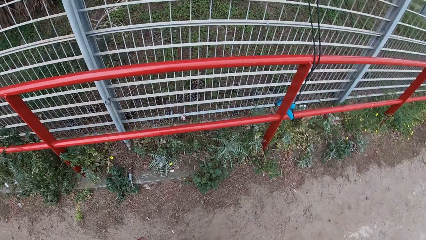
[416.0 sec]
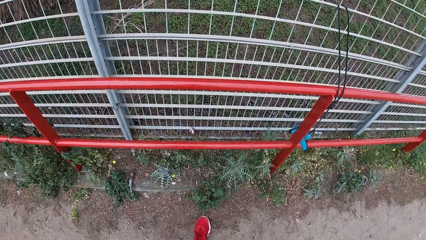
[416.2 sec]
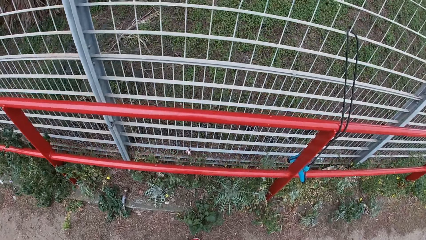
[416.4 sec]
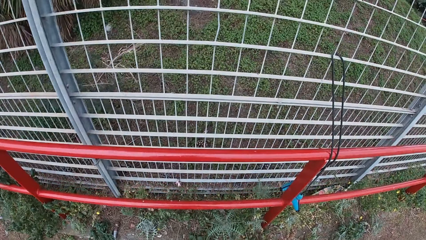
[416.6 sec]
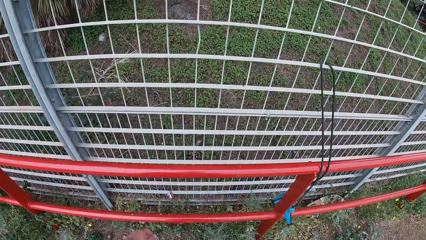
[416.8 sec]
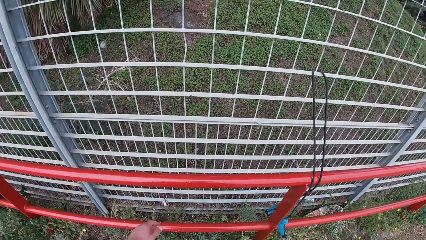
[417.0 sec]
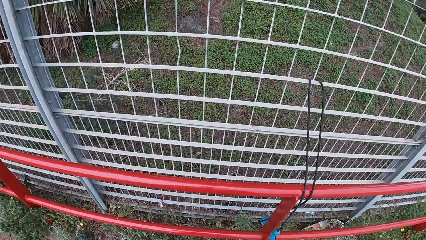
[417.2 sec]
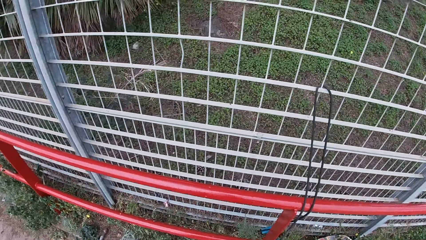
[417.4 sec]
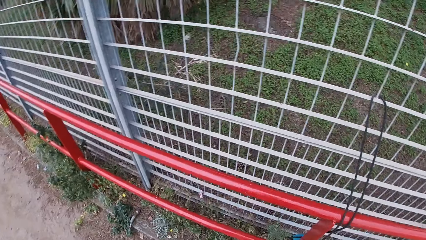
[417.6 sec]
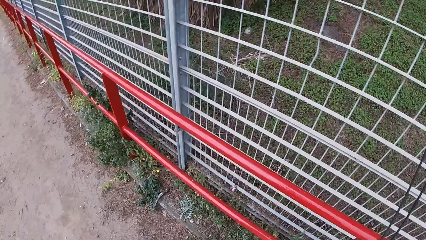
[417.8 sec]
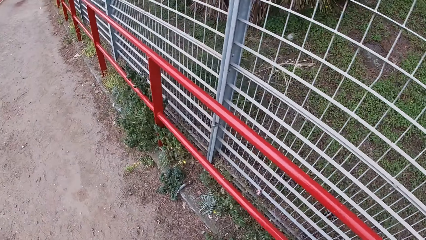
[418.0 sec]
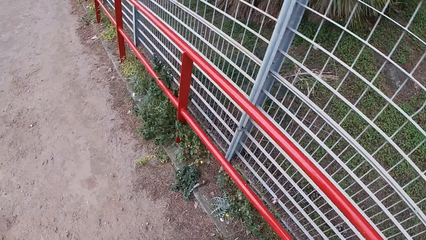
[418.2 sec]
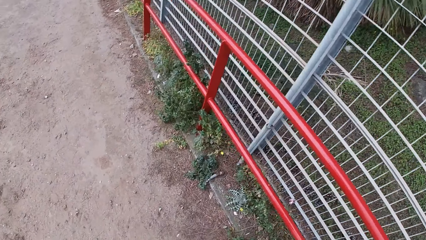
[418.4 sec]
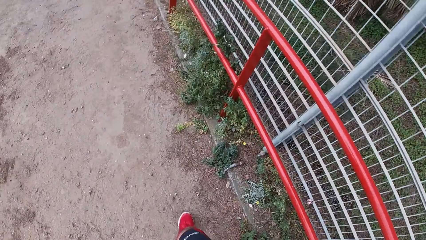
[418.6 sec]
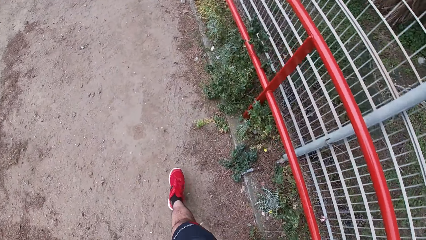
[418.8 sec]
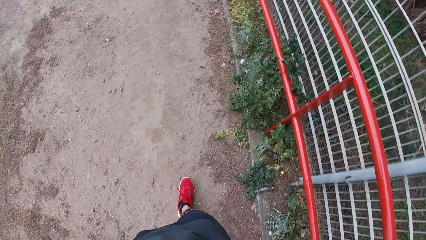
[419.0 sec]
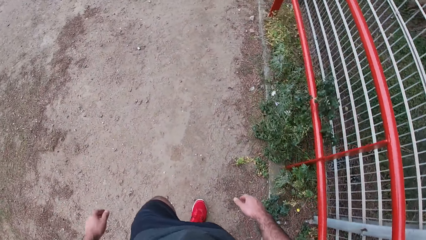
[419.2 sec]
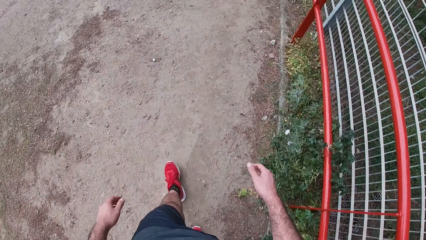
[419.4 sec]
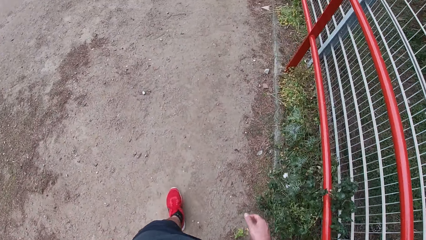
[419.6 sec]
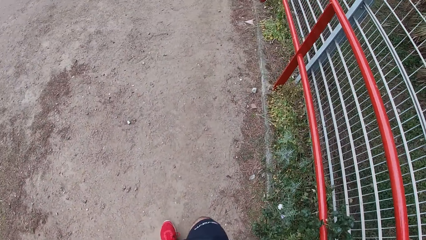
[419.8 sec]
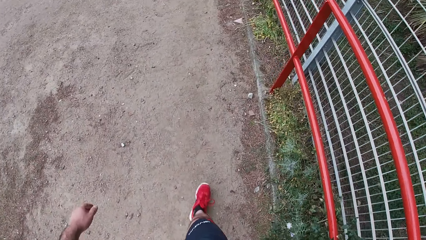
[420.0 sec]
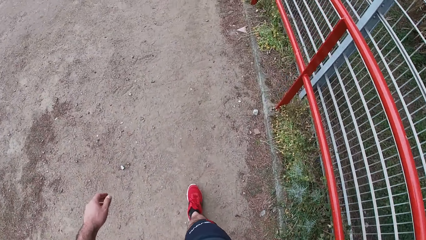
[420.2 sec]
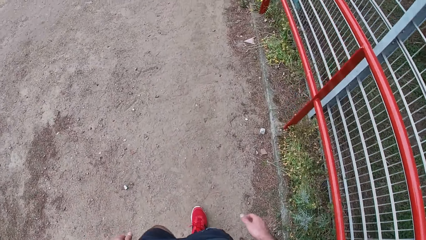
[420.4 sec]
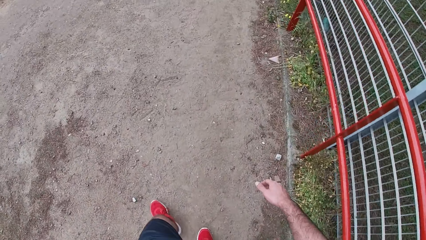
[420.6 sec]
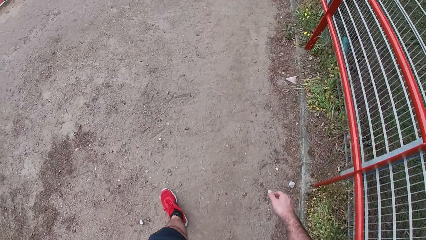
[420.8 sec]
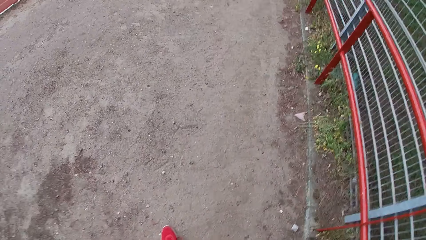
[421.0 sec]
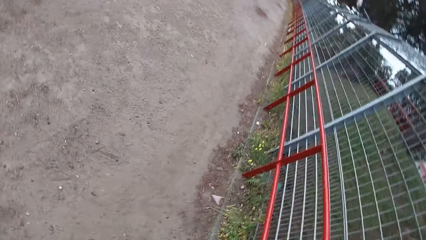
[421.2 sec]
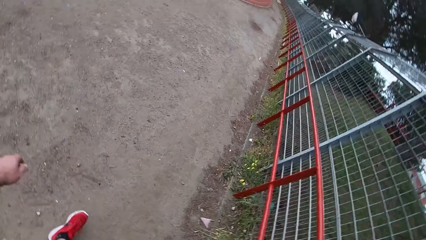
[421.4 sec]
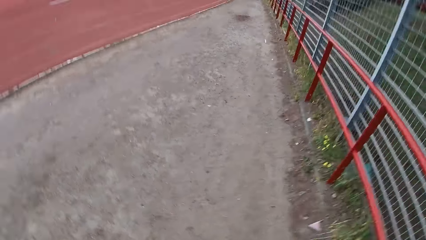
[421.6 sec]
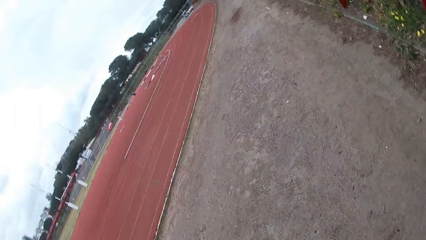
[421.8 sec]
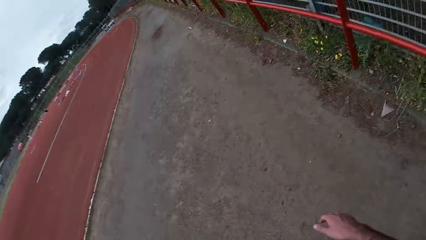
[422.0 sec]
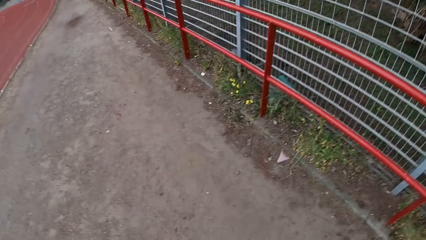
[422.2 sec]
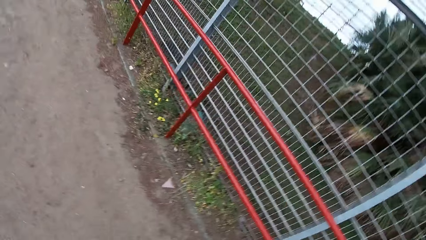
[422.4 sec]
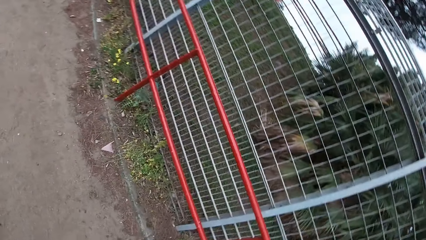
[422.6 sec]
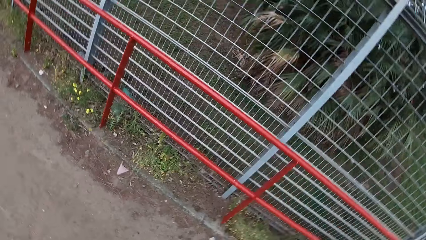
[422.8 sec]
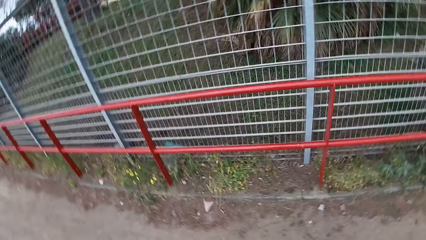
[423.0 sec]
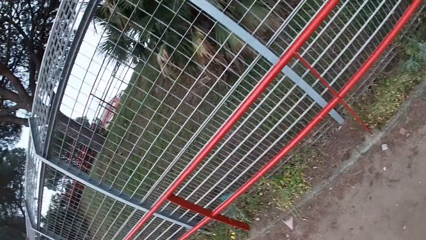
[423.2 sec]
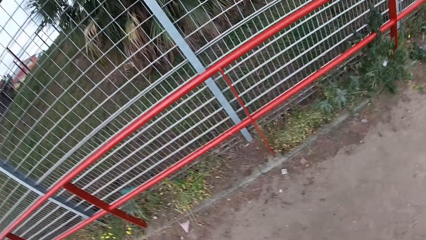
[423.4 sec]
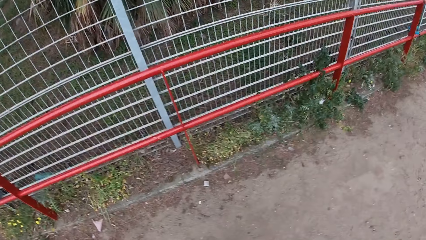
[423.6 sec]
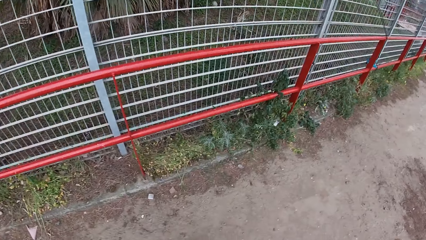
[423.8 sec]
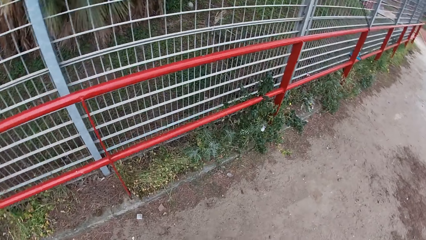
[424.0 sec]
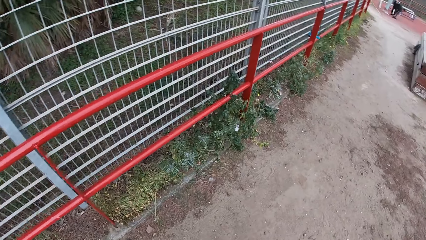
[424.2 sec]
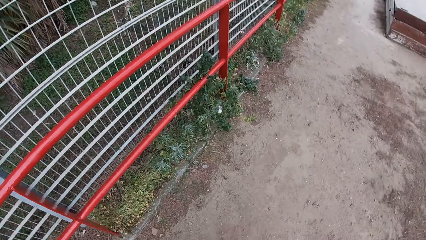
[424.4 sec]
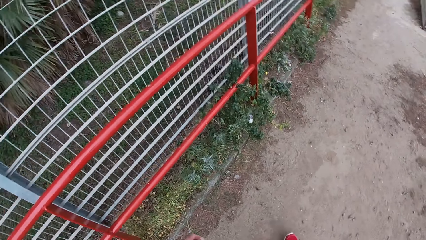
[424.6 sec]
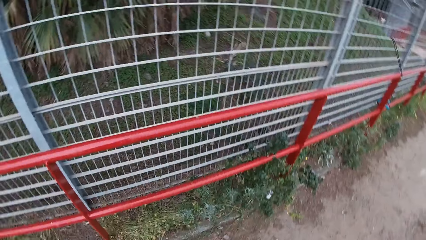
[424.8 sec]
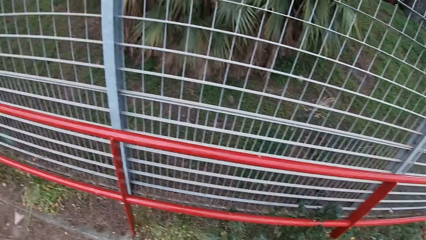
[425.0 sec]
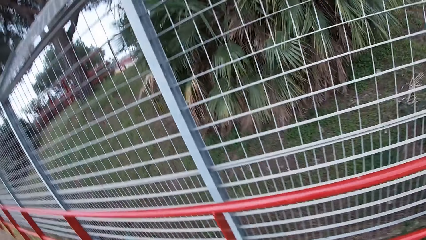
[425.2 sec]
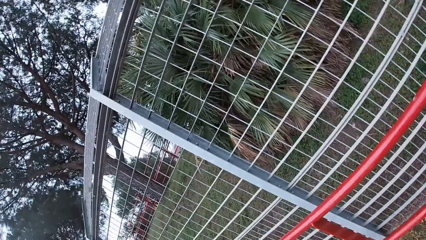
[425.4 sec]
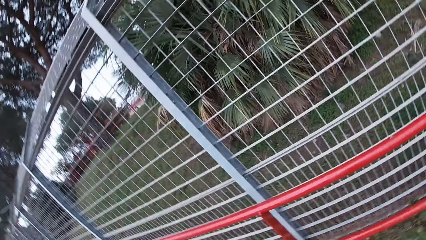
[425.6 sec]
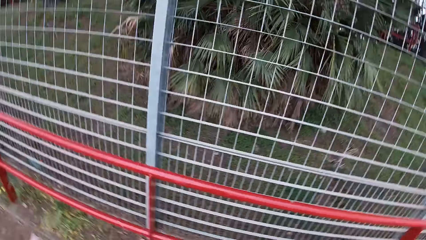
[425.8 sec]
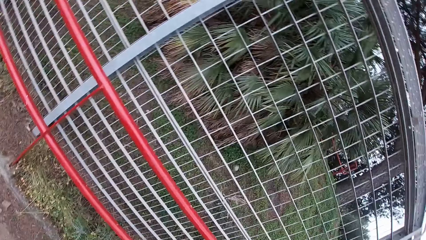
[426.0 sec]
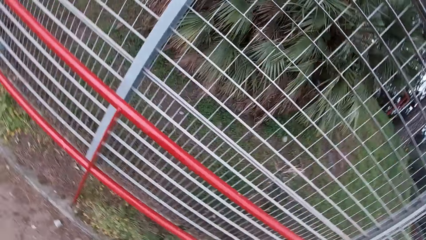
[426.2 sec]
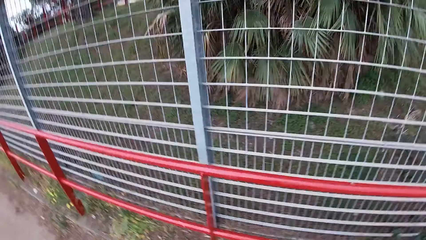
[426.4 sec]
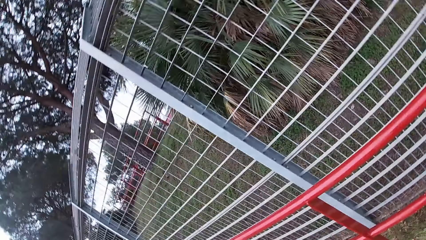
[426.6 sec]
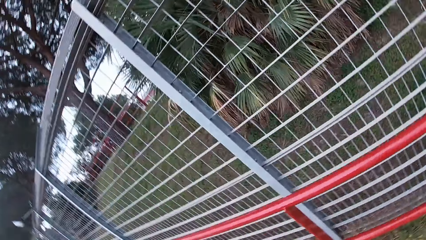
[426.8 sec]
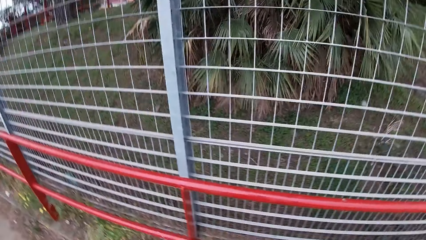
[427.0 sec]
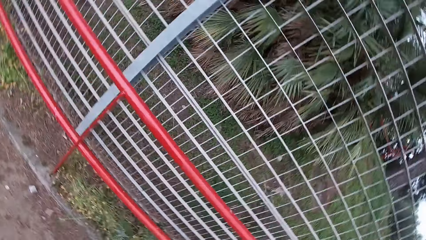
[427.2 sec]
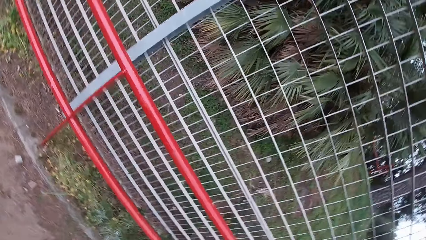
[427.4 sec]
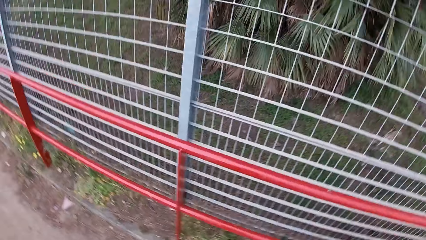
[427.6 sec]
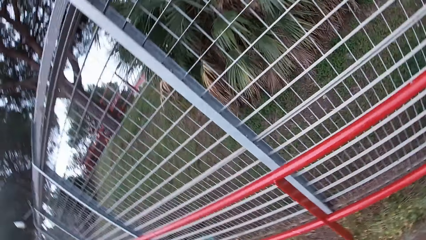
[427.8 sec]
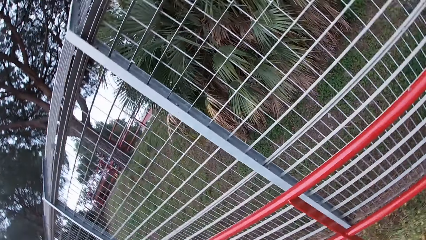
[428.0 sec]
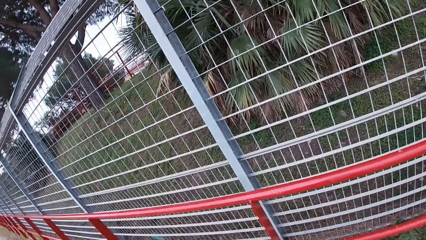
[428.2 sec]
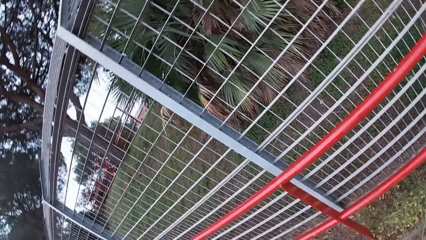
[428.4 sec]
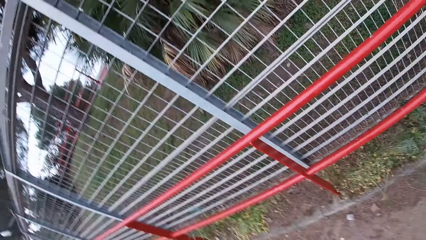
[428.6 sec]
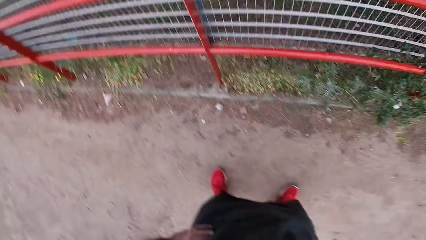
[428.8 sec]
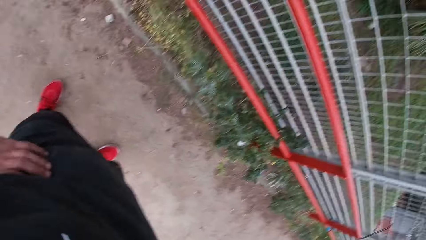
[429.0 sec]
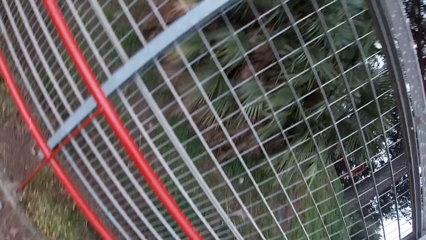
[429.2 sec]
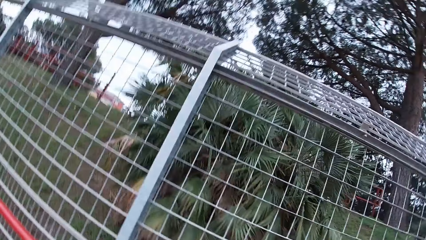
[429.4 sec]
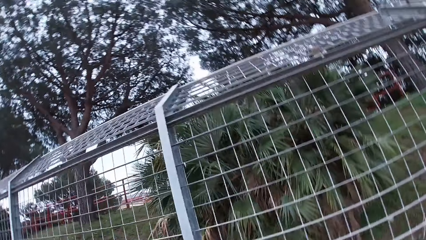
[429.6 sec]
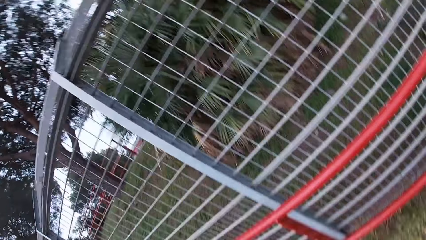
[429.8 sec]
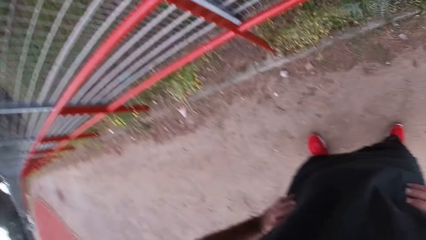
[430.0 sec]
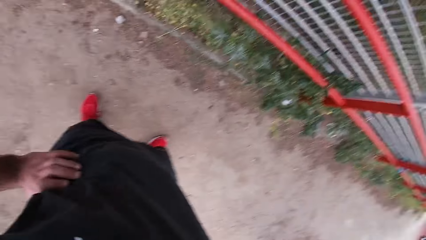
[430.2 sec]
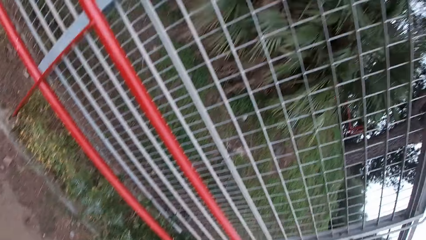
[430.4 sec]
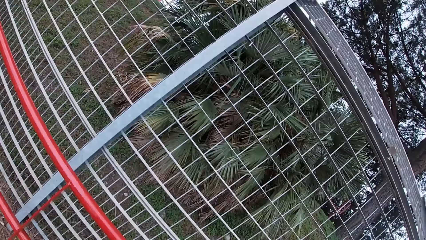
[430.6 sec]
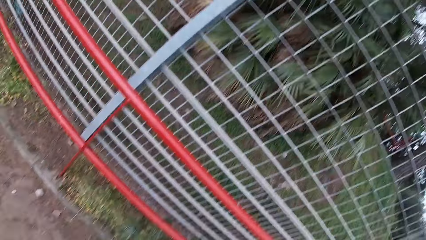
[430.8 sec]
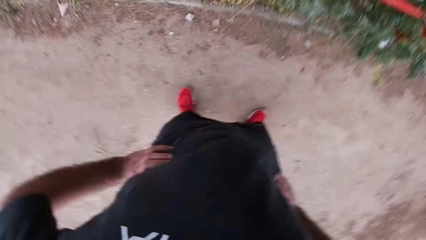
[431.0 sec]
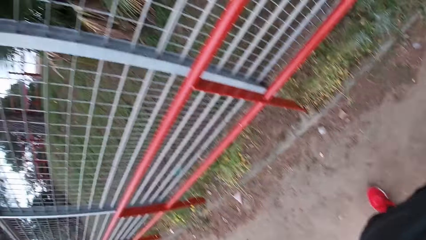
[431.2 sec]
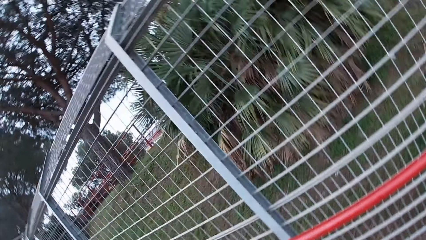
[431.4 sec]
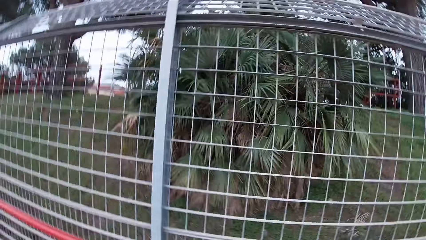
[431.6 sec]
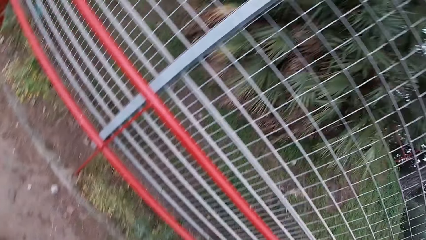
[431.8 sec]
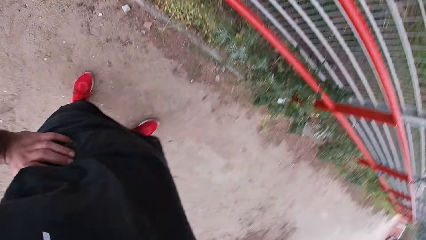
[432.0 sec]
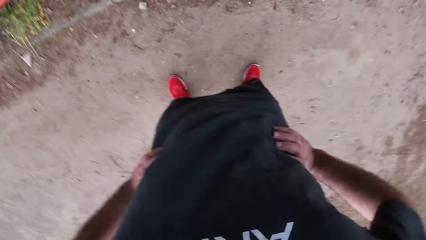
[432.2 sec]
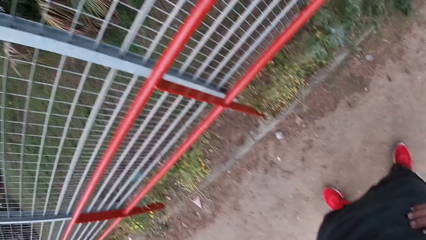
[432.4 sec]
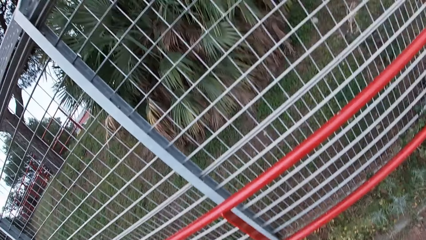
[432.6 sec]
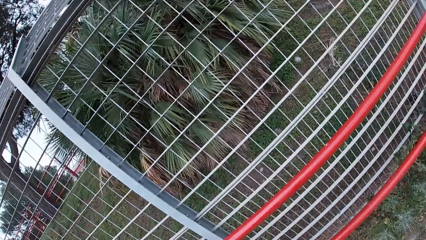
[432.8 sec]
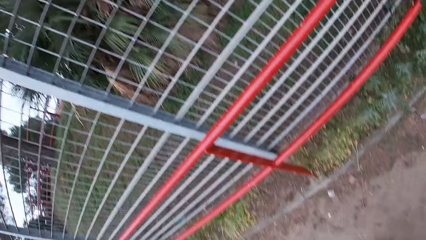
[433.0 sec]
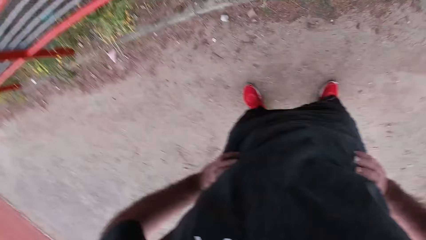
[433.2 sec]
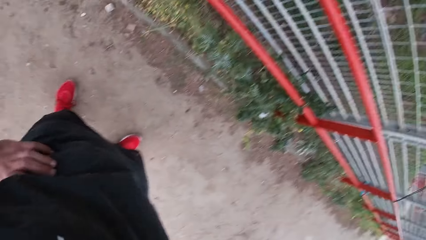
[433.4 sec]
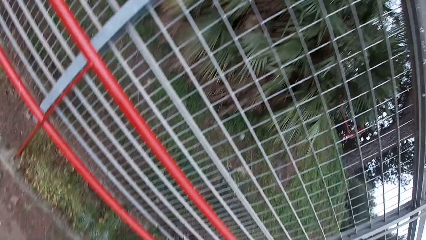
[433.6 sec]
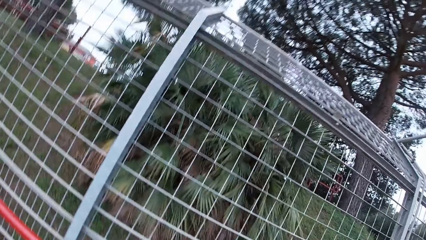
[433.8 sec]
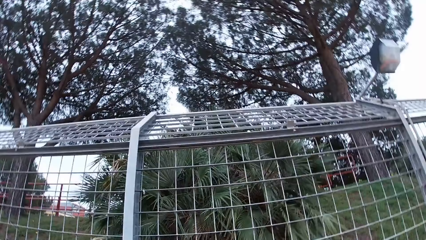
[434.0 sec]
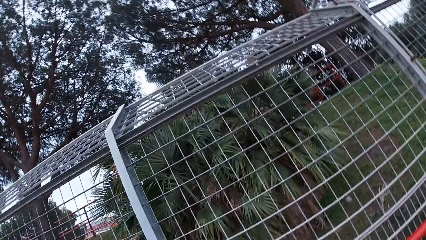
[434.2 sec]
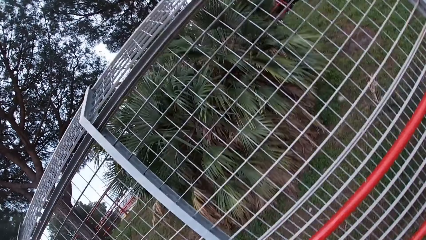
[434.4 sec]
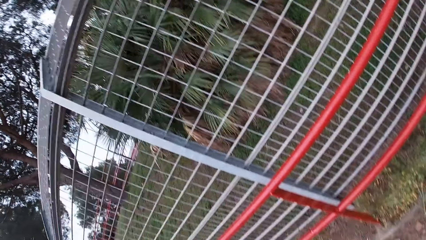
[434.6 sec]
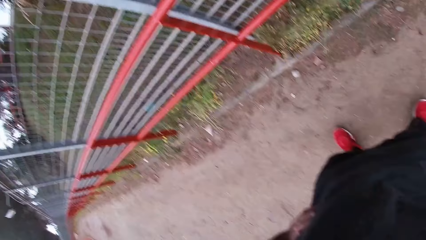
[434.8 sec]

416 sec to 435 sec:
The camera wearer does side bends in the park. He holds his waist.
